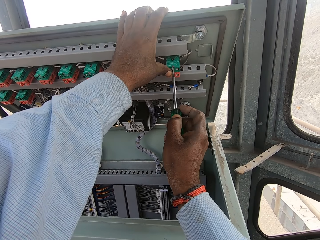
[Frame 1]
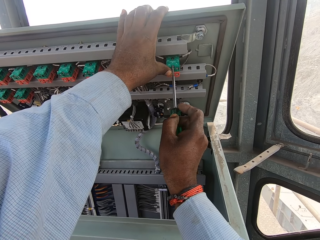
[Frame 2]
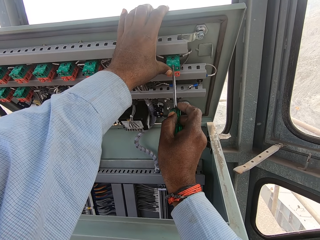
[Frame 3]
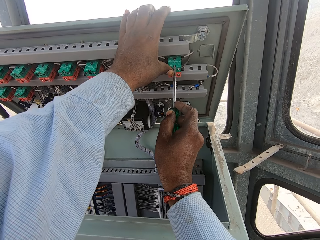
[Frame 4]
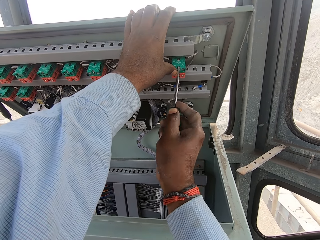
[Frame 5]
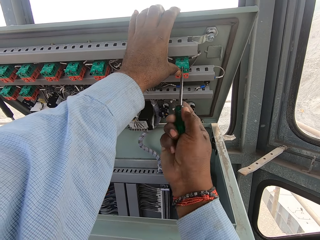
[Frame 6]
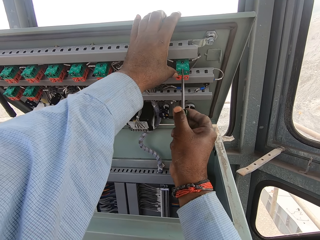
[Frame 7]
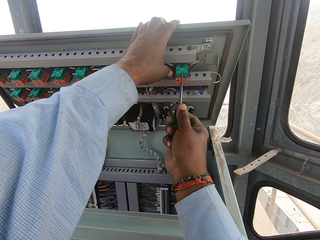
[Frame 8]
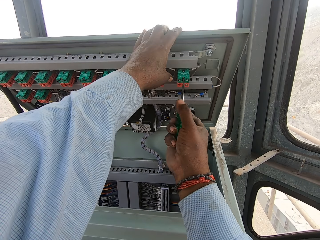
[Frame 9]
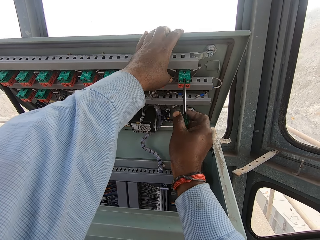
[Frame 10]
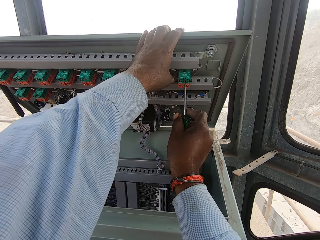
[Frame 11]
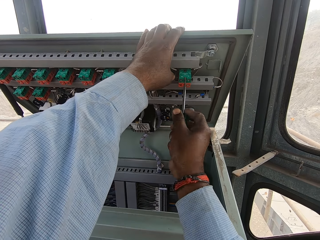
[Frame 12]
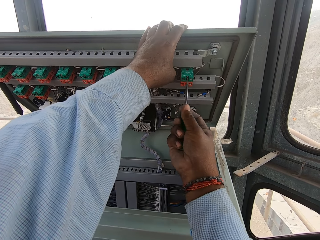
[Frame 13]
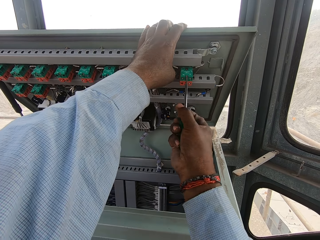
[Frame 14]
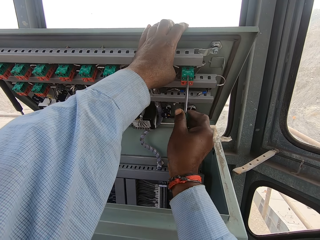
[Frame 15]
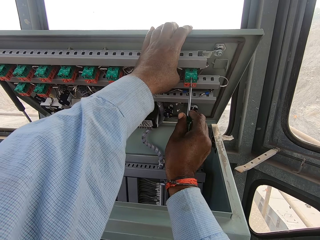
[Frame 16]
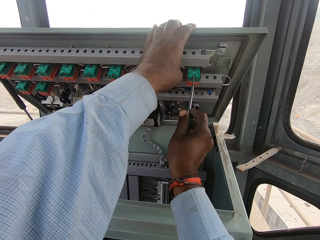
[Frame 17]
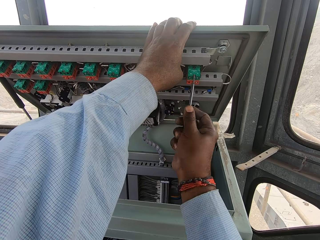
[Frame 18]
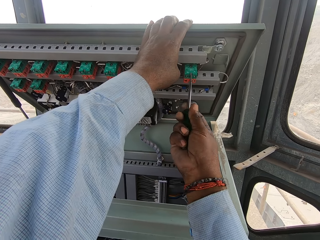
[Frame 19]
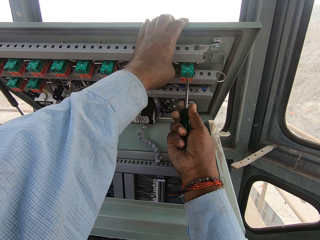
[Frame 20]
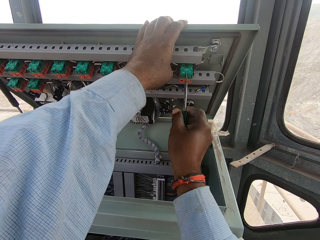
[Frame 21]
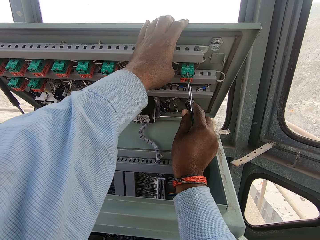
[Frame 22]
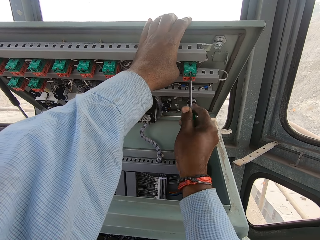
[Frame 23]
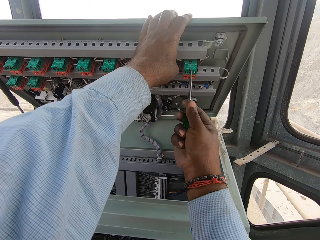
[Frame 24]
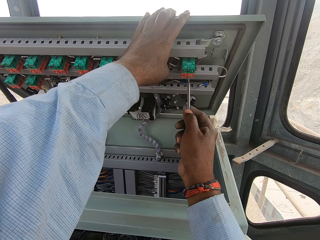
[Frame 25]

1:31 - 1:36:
The camera wearer tightens a bolt.

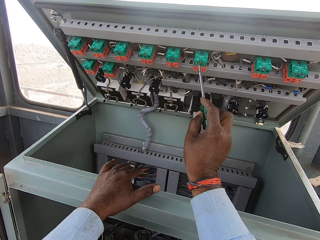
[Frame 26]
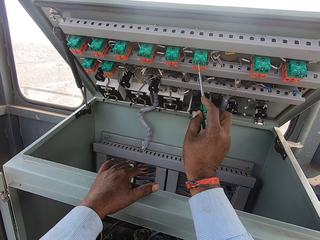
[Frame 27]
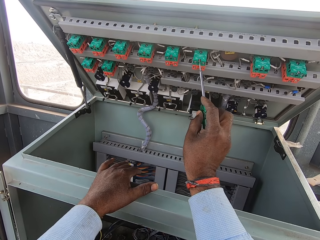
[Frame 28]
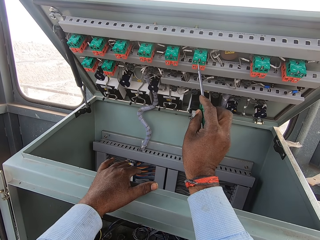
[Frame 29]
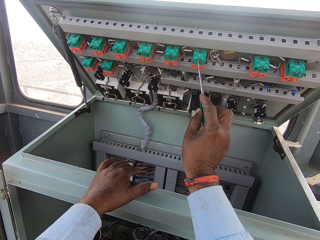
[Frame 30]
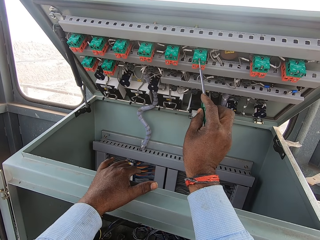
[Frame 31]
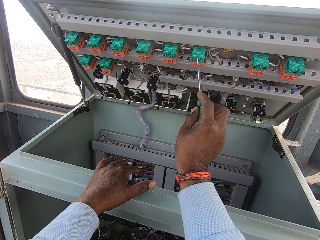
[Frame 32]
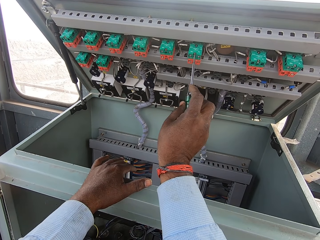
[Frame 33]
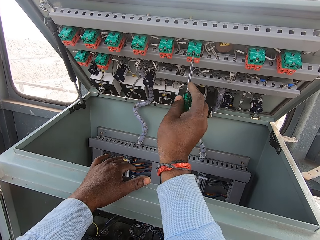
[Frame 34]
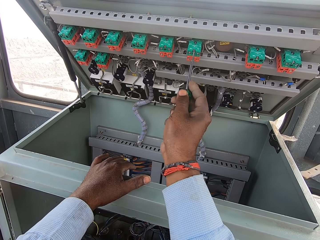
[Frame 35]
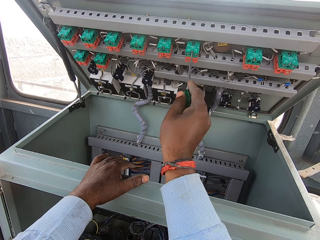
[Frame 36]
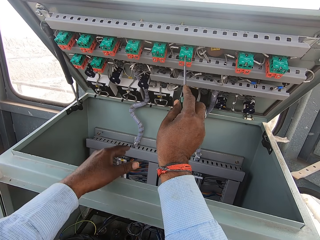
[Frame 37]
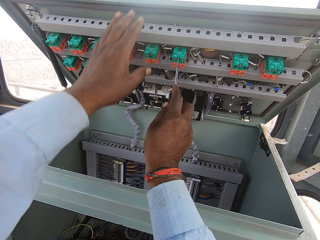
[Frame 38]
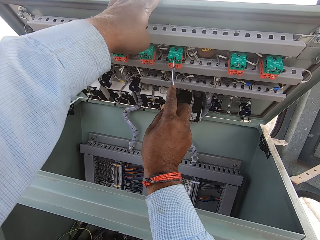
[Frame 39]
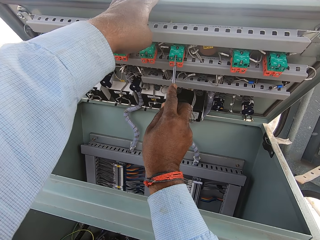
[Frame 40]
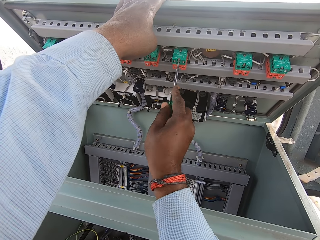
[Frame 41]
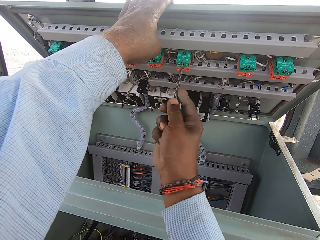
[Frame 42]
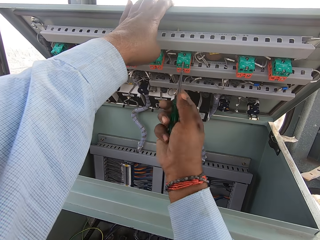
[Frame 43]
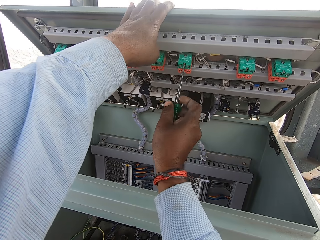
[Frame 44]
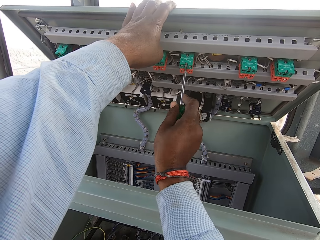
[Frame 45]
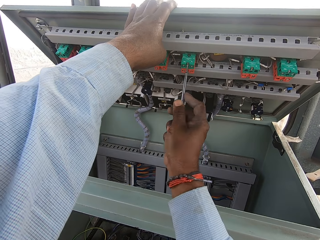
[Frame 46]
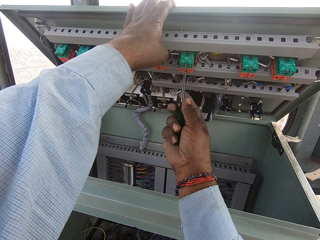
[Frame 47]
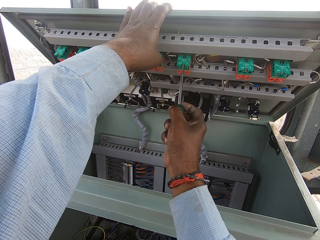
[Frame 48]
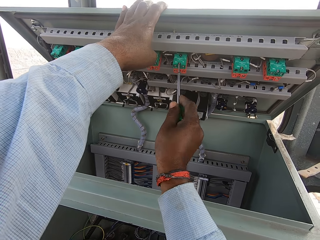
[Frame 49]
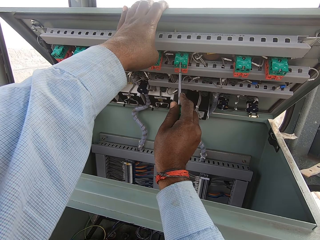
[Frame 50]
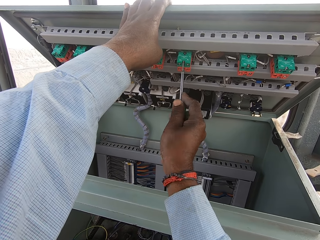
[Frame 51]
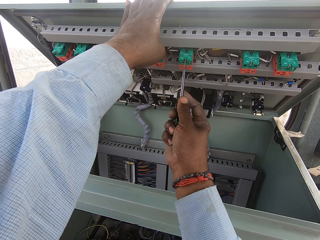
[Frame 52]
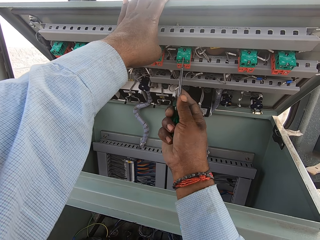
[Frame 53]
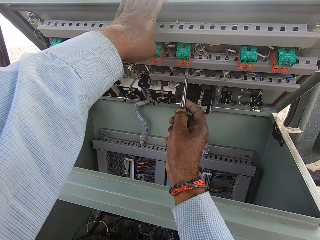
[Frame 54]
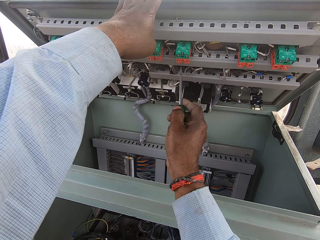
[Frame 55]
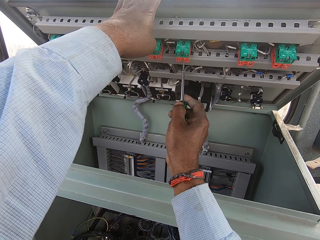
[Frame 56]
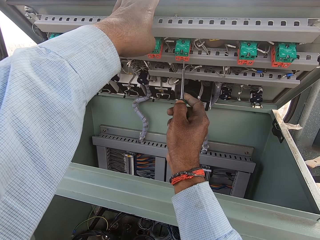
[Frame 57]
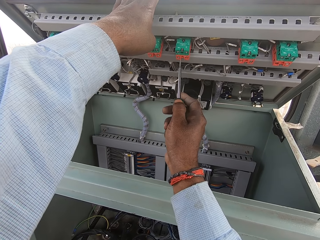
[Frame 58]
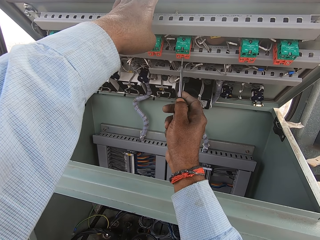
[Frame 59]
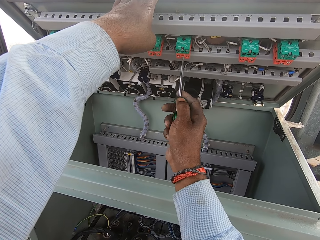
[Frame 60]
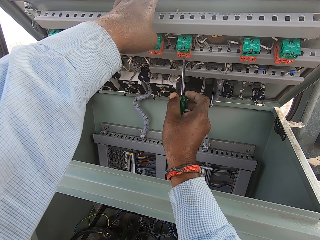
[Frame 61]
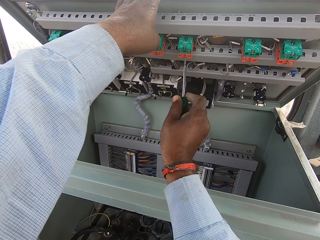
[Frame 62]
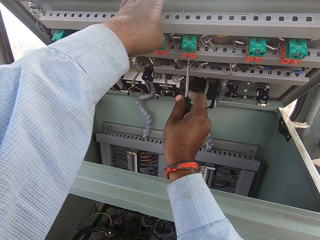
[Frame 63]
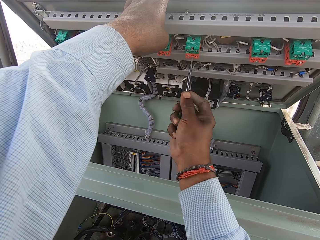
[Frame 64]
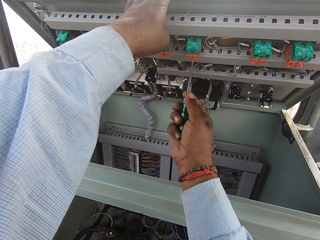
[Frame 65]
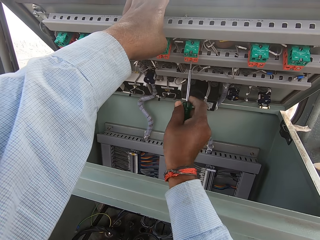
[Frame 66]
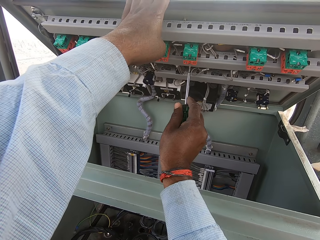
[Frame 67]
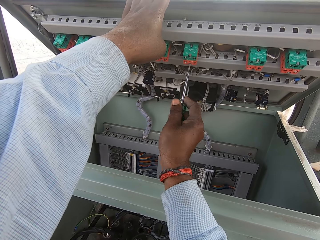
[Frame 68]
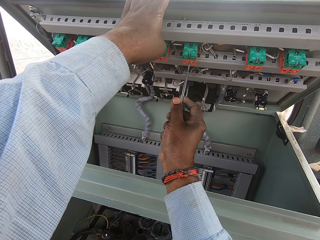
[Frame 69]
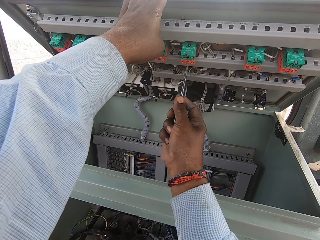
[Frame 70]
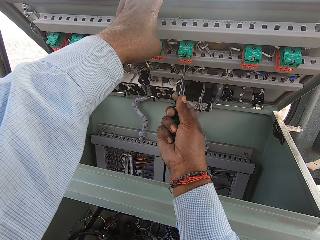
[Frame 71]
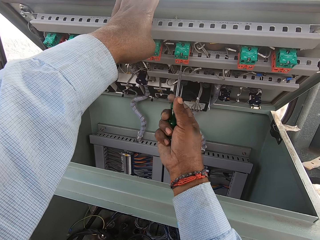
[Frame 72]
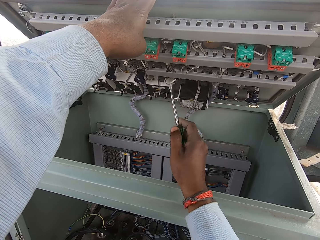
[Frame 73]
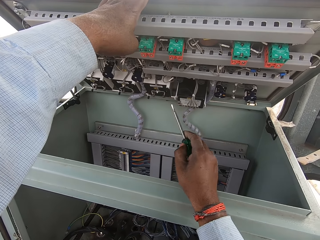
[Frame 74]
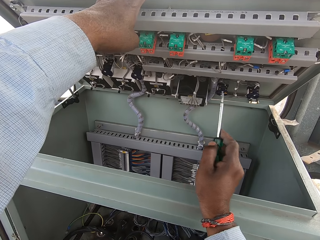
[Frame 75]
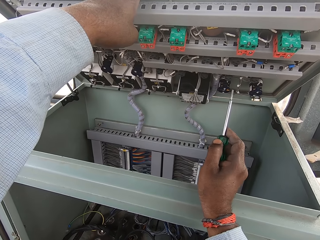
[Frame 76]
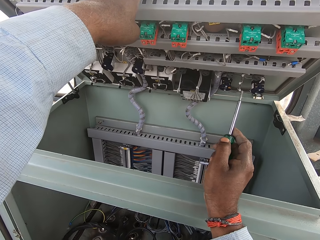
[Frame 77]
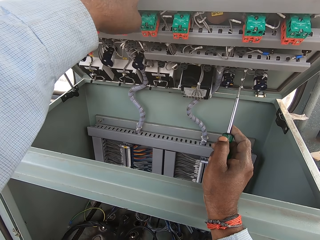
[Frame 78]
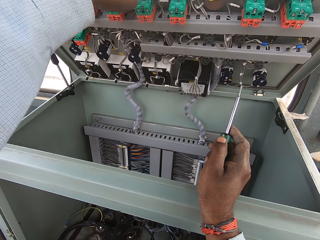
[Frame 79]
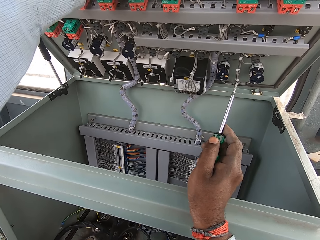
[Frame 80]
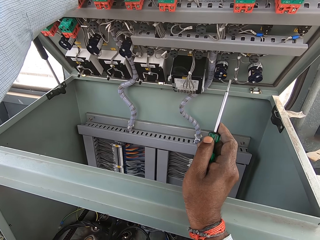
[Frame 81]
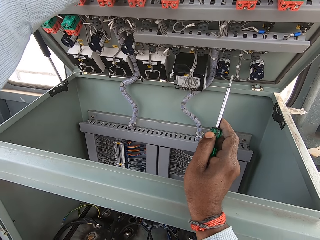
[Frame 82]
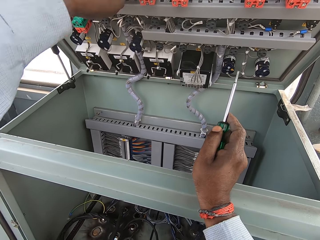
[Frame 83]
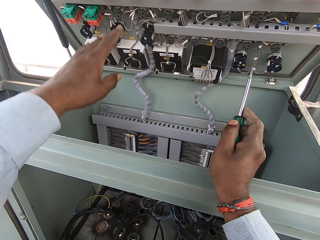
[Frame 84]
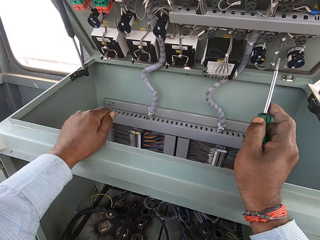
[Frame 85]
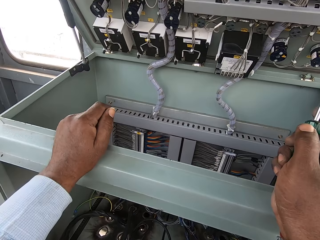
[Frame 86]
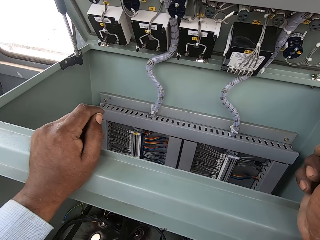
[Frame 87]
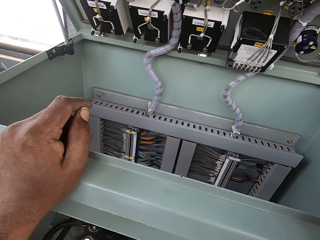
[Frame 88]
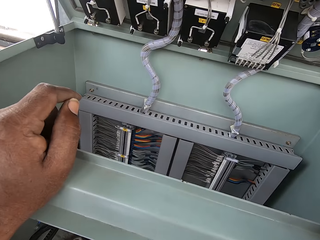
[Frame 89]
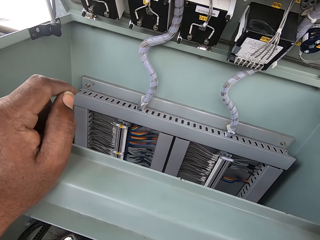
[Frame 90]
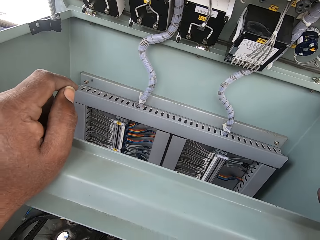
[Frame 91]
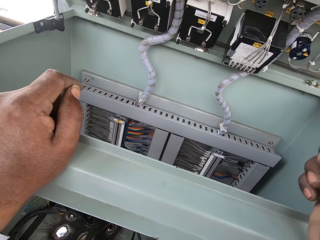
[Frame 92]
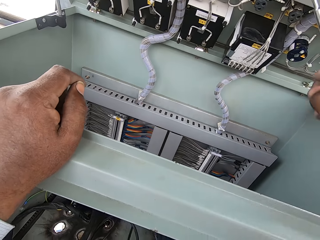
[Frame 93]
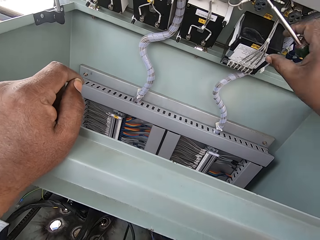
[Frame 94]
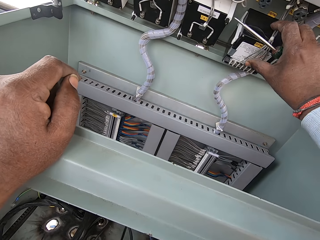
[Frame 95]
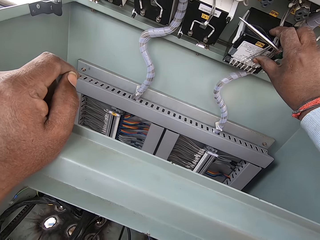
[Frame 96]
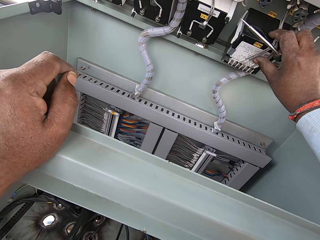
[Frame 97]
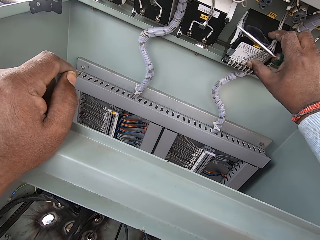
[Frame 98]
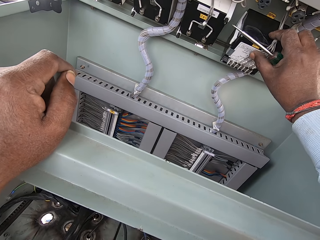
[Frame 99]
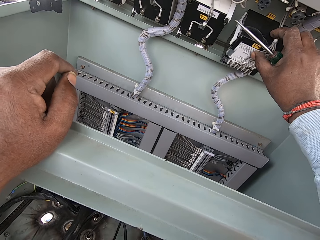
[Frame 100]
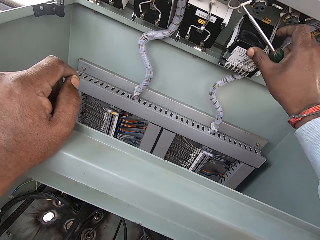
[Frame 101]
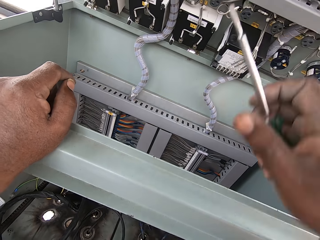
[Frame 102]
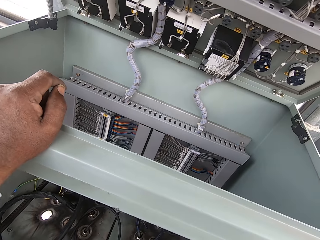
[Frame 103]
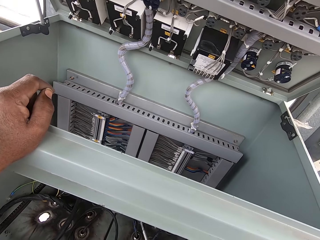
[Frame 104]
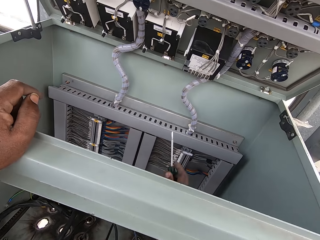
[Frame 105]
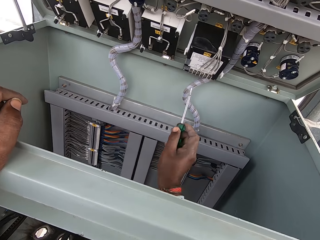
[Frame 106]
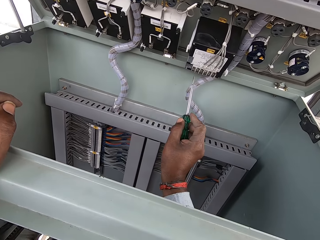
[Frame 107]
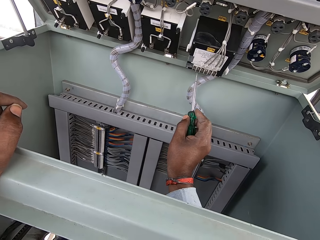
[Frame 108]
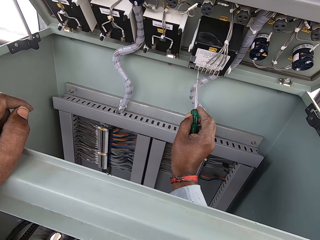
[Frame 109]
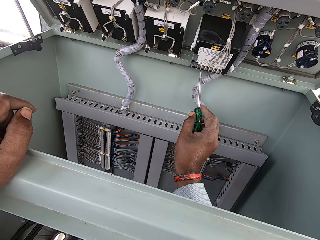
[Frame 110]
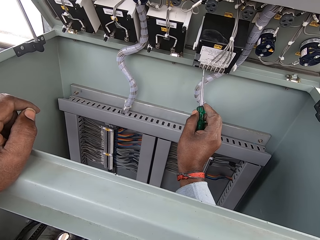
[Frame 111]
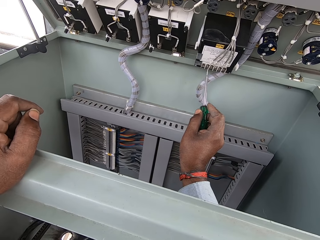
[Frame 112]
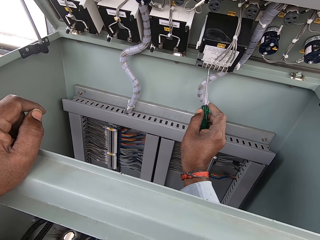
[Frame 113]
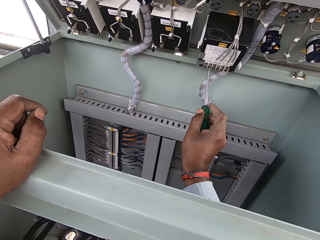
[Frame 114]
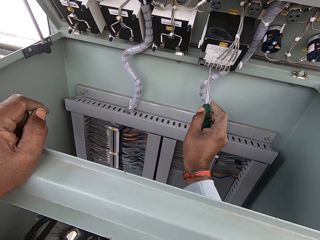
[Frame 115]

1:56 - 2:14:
The camera wearer tightens a bolt. They hold a box. They hold wires with hands. They remove a screw with a screwdriver.
